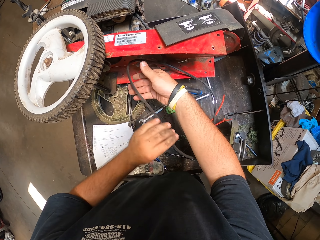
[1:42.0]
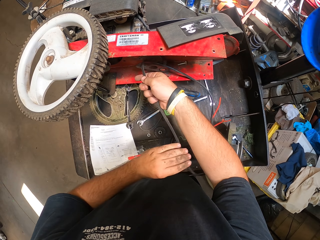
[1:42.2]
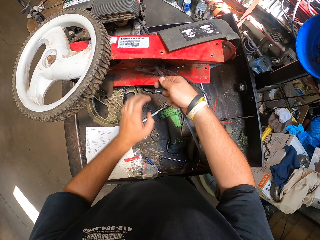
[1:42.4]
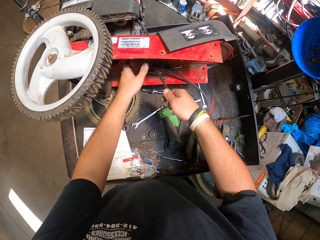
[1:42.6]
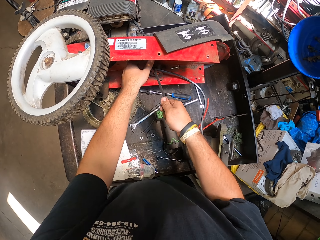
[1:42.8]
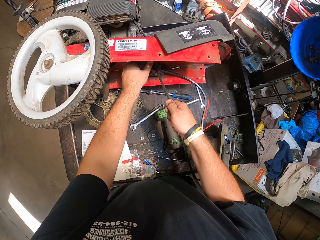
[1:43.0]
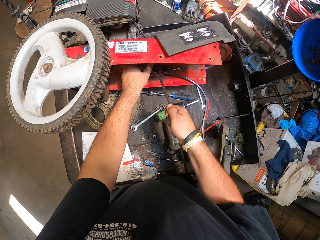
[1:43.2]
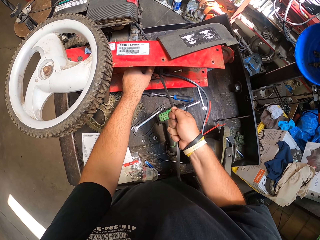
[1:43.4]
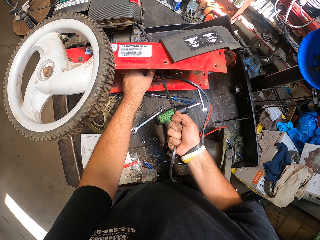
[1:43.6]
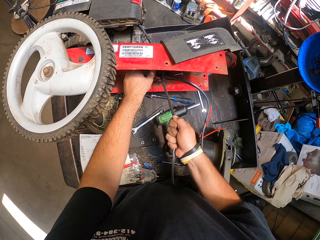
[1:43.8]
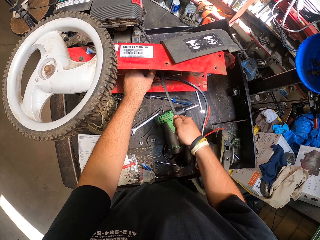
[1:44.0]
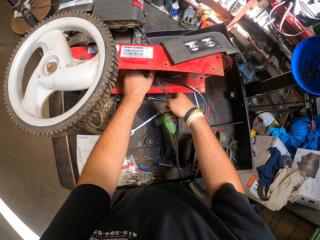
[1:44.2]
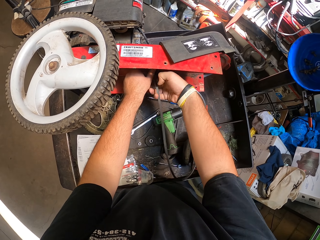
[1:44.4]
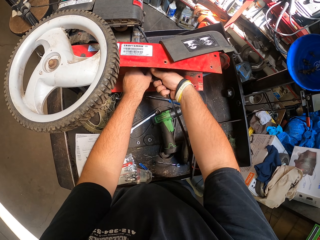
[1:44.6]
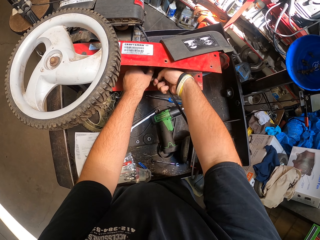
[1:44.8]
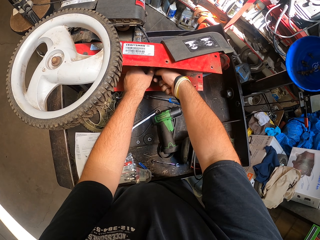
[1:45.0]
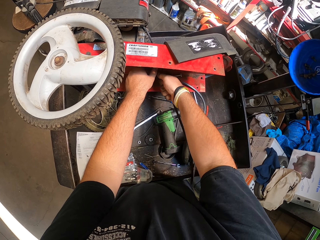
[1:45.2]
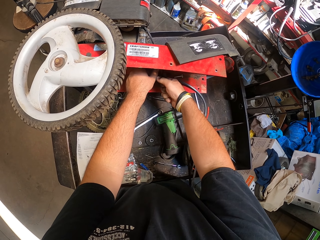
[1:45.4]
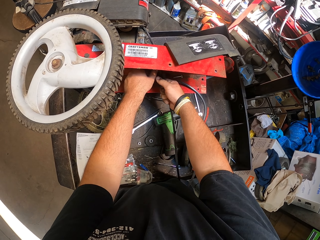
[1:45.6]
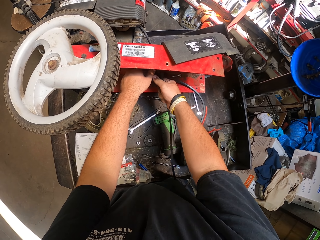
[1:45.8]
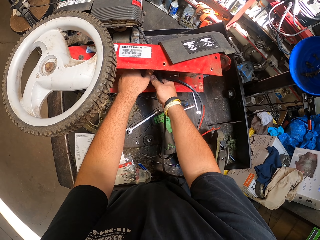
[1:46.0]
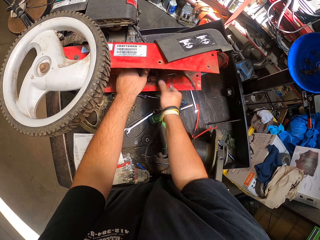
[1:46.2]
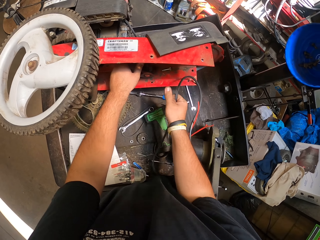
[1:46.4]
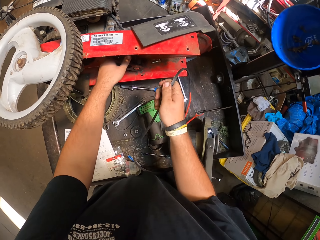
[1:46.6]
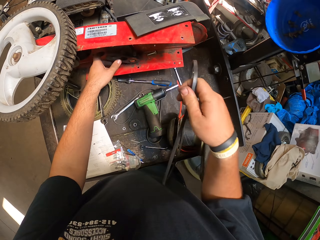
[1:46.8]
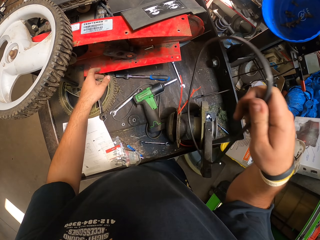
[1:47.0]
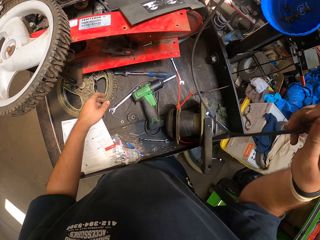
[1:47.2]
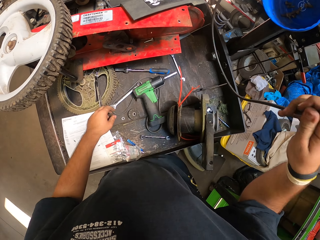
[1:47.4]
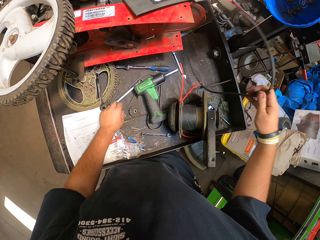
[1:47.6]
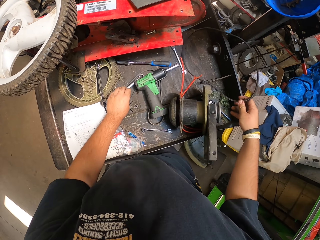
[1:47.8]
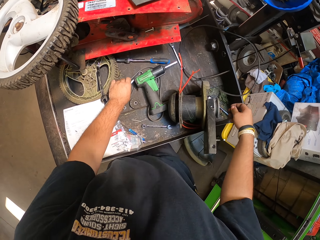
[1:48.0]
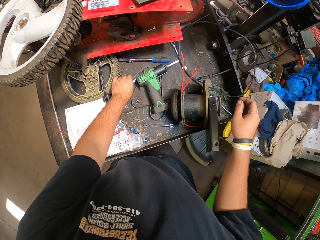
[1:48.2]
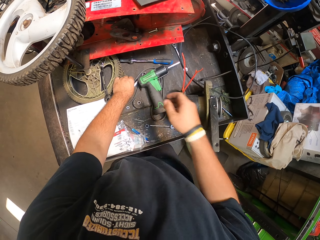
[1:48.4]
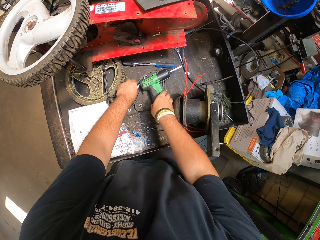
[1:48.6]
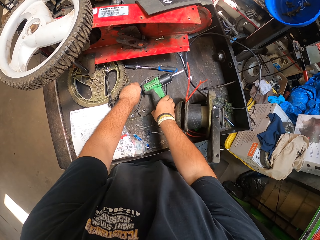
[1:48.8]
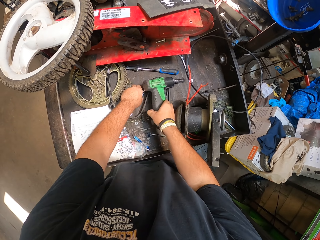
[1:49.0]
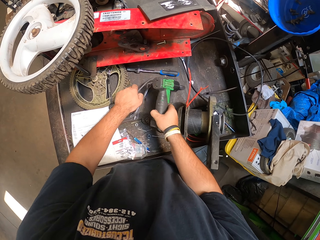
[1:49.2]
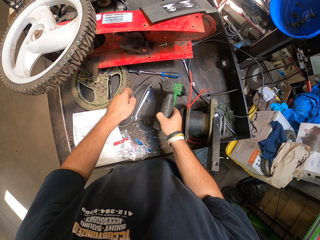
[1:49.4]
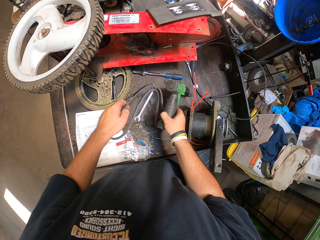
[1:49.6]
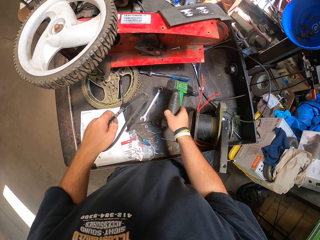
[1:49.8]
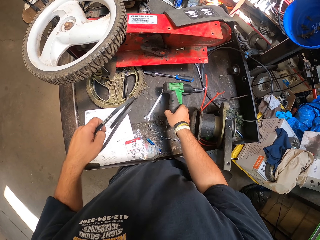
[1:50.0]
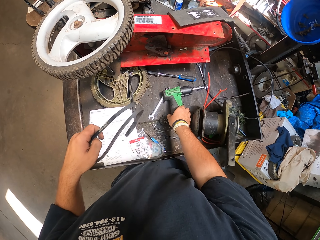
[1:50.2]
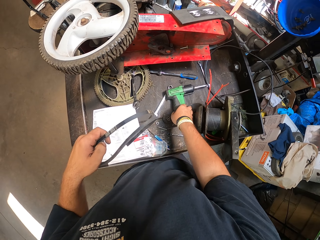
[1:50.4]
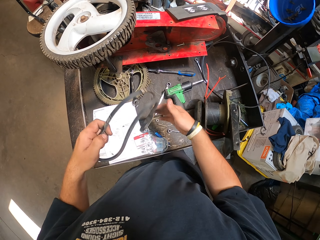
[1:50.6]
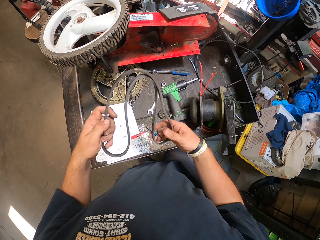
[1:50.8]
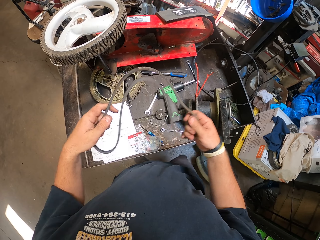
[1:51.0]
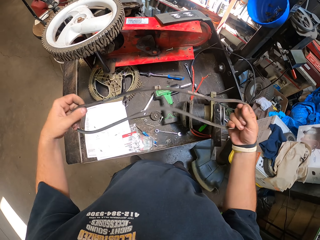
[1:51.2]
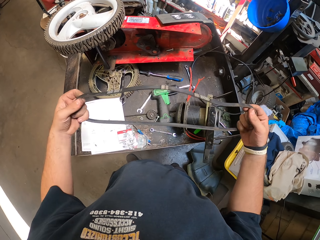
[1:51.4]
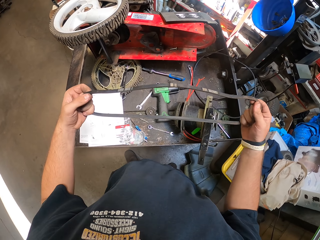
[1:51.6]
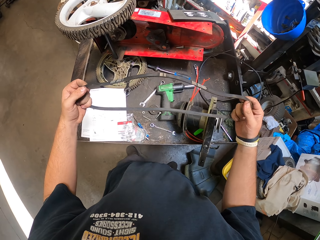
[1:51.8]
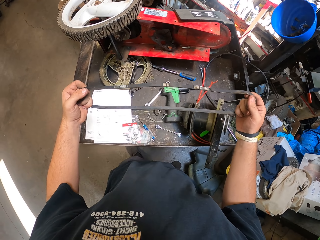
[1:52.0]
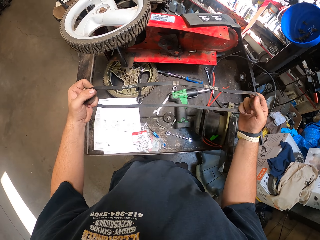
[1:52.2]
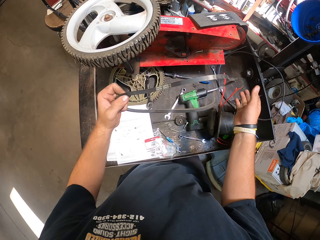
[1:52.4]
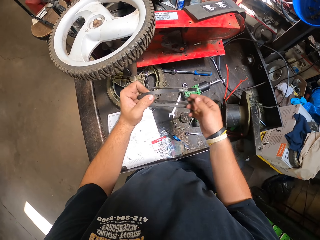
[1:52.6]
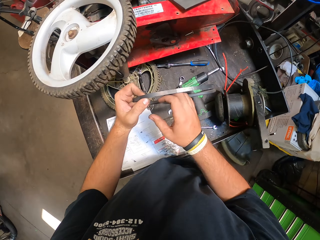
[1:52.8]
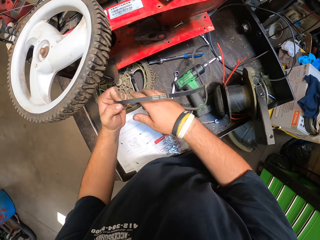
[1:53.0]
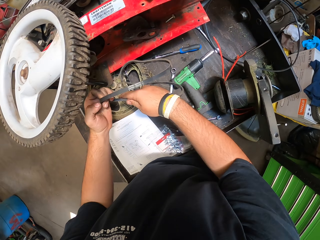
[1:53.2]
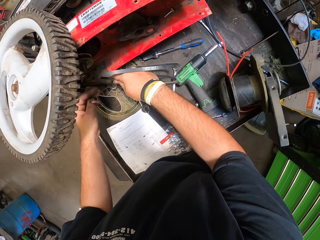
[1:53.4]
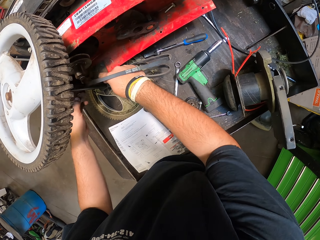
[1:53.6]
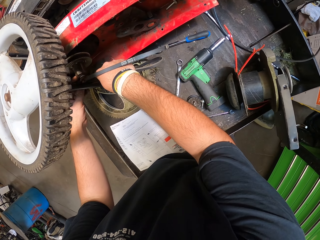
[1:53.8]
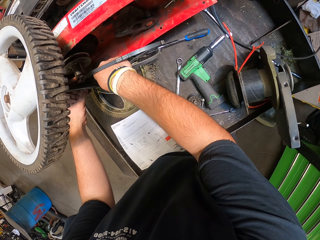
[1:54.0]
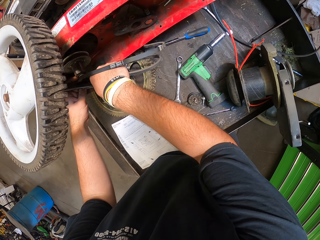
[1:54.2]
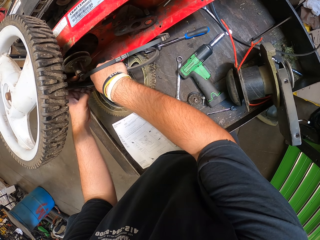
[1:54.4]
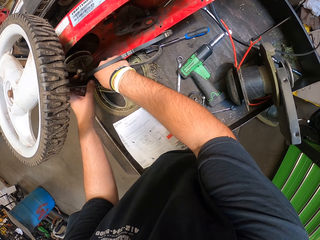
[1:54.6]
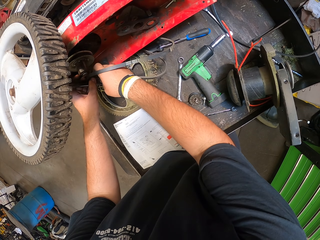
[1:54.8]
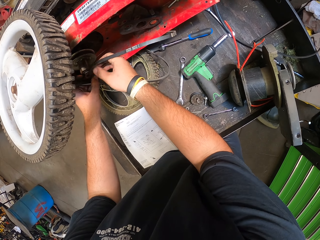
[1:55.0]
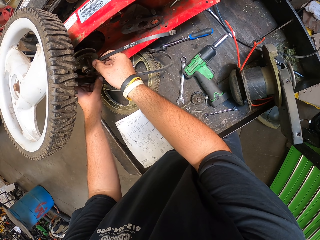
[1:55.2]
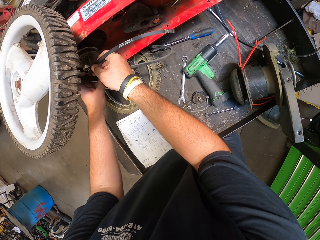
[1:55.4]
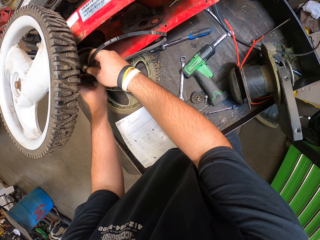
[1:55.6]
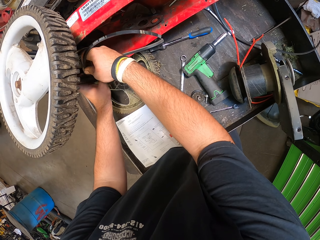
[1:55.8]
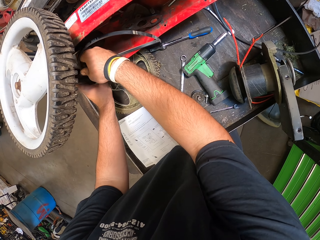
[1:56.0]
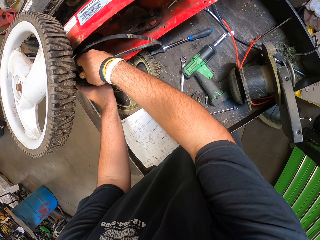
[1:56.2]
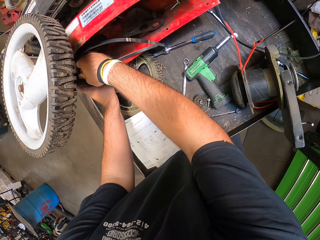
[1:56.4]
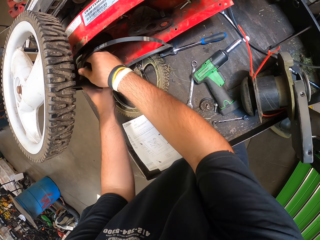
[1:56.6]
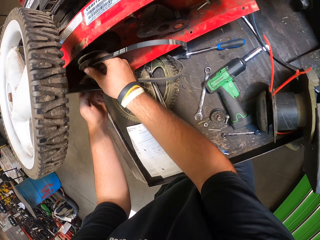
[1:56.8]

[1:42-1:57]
The camera wearer pulls a rubber belt. They put the rubber belt on the surface. They lift an impact driver. They take the rubber belt. They place the impact driver down. They stretch the rubber belt. They put the rubber belt on the lawn mower.

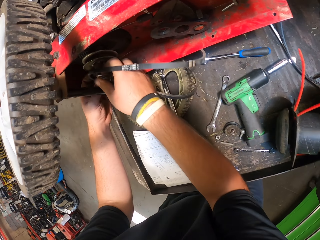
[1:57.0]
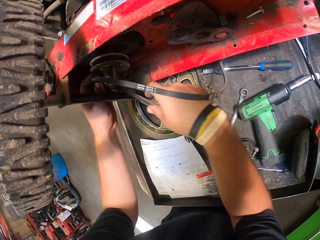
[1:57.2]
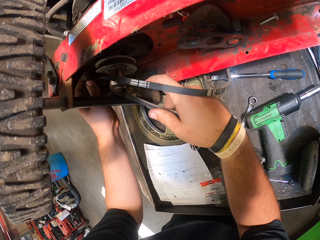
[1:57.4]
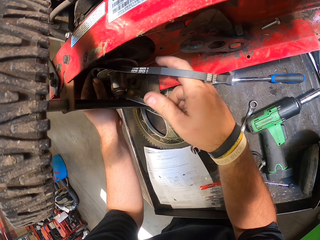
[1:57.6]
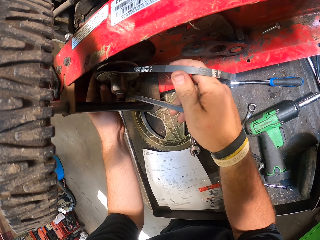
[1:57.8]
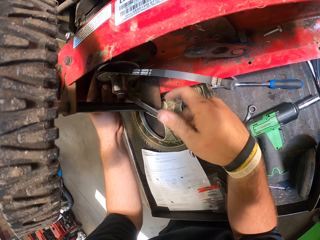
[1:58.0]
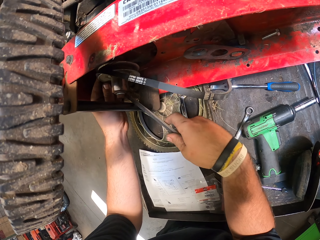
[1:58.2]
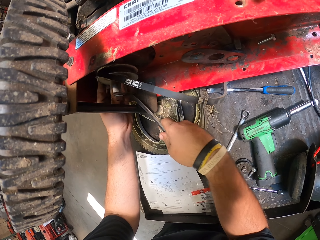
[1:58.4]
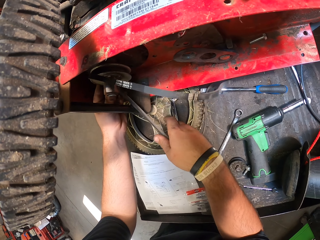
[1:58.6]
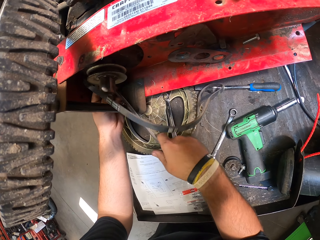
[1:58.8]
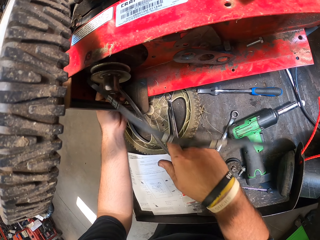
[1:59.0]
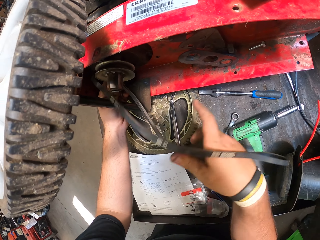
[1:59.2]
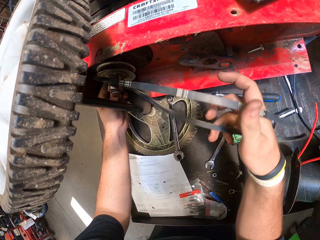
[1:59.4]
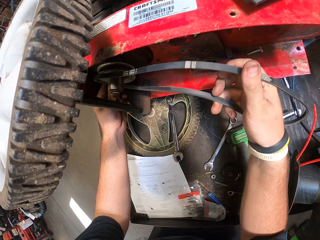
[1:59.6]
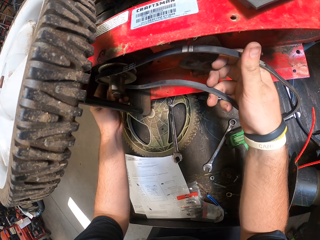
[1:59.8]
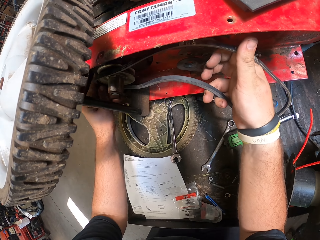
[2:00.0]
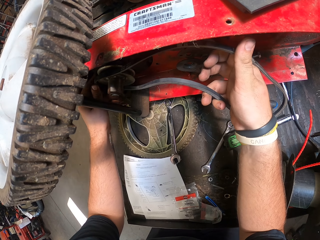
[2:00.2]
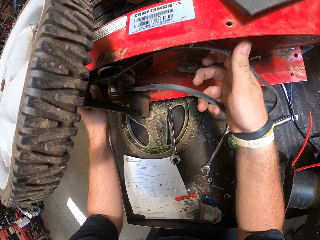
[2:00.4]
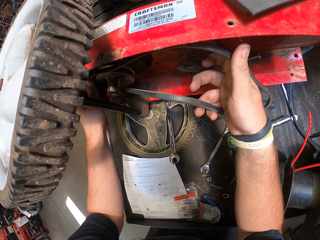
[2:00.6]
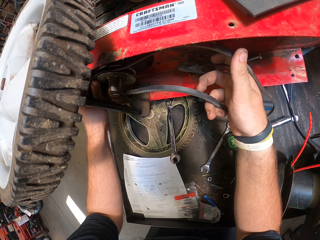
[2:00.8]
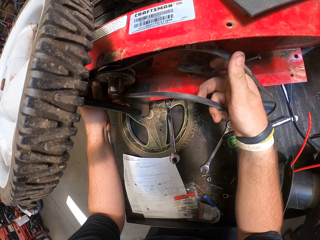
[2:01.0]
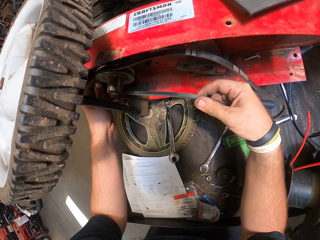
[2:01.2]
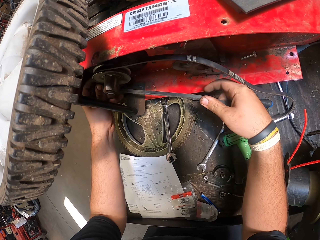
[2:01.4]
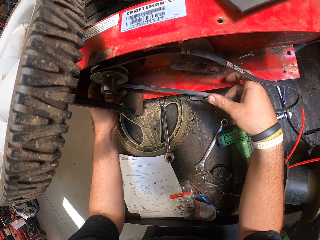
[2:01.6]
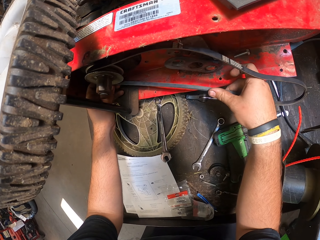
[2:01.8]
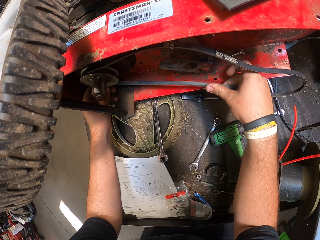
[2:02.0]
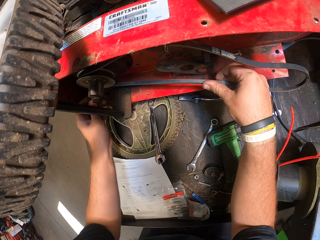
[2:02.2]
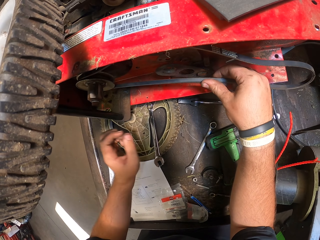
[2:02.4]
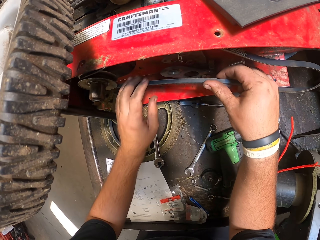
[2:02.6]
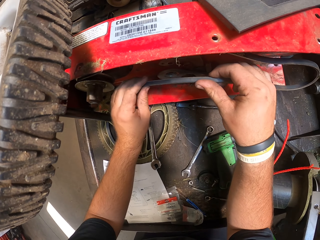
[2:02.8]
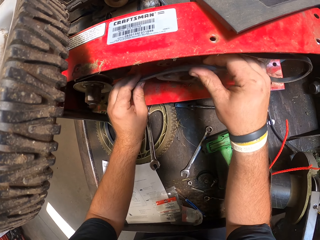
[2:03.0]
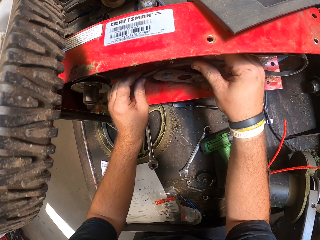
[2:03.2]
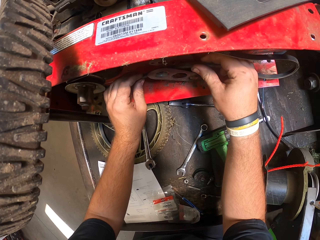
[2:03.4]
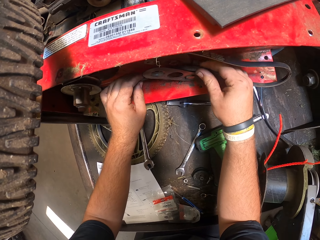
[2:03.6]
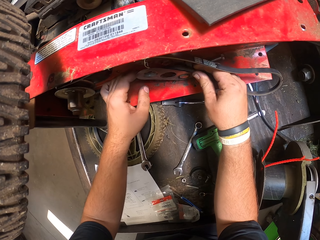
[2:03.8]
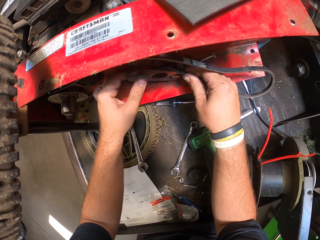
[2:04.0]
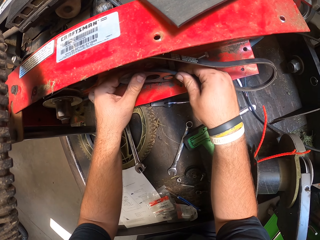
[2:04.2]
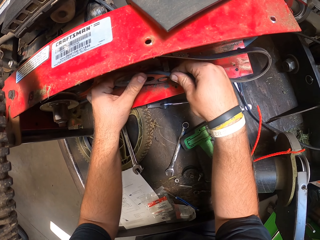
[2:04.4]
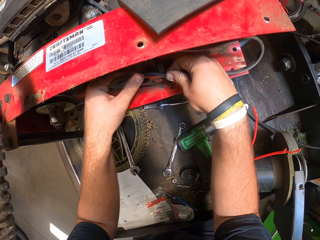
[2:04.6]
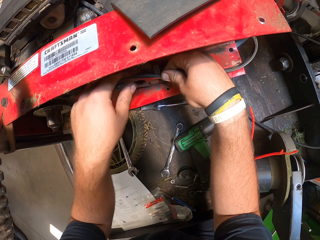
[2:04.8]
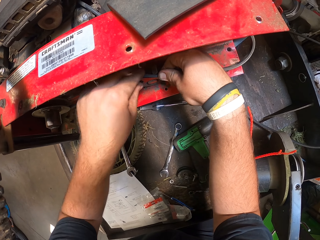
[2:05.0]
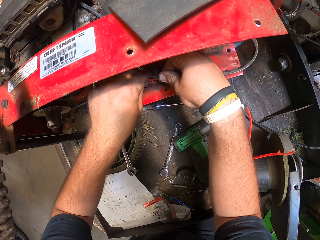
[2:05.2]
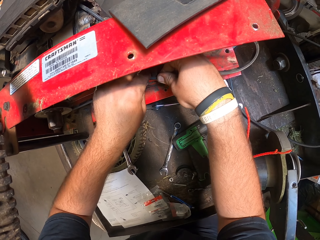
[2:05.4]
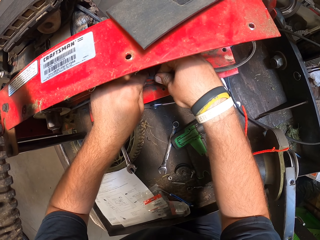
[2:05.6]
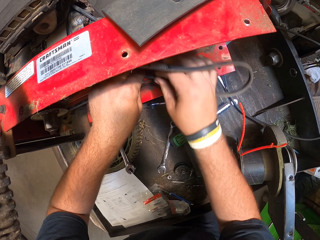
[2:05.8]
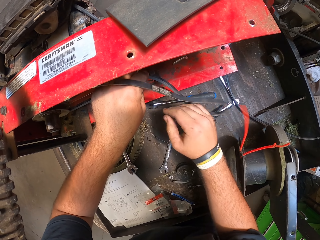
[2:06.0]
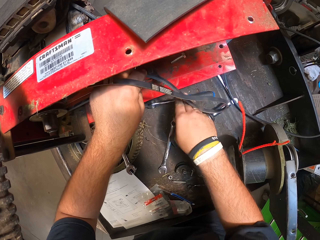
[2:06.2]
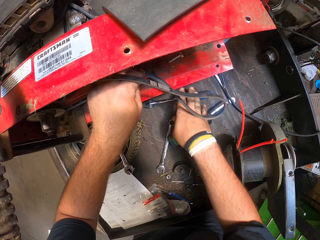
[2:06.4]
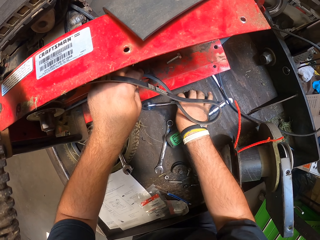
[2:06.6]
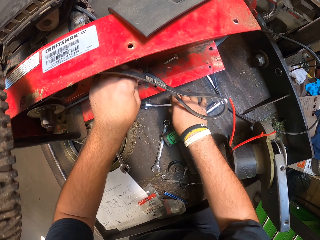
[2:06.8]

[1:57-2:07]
The camera wearer puts the wire.
